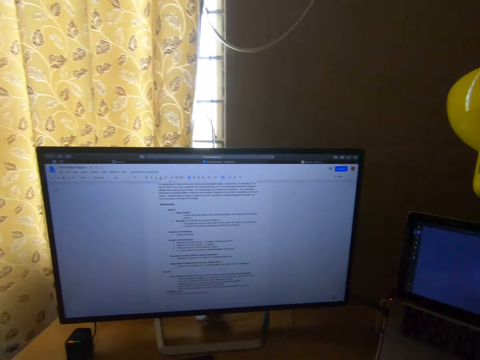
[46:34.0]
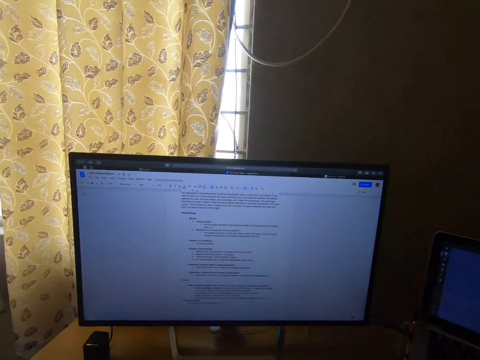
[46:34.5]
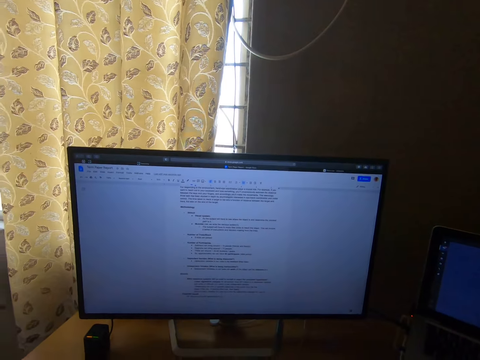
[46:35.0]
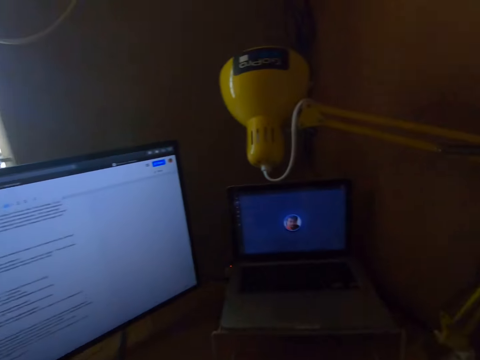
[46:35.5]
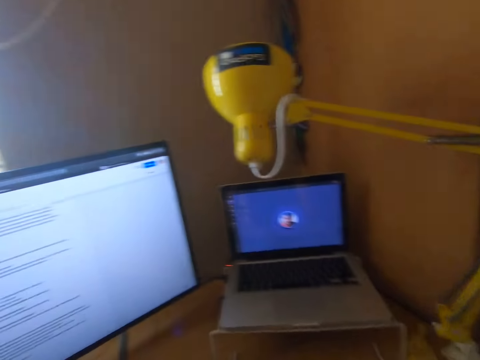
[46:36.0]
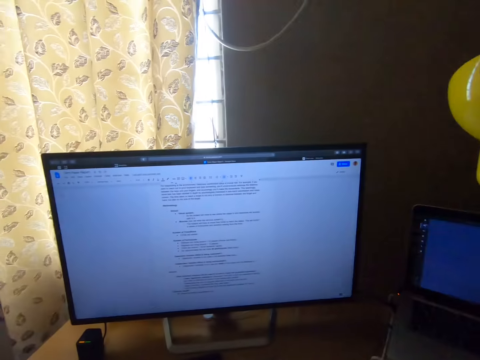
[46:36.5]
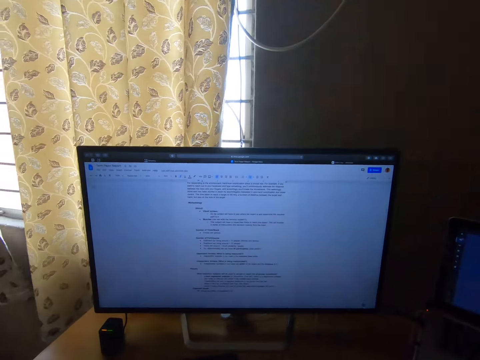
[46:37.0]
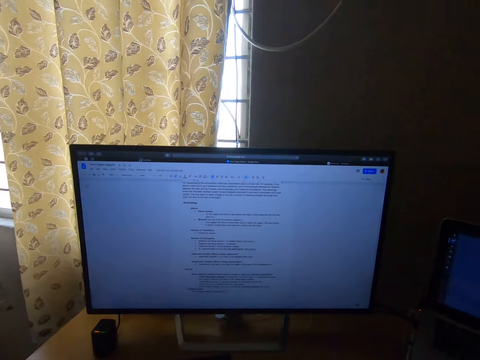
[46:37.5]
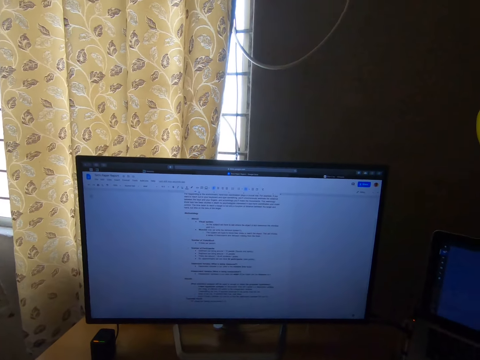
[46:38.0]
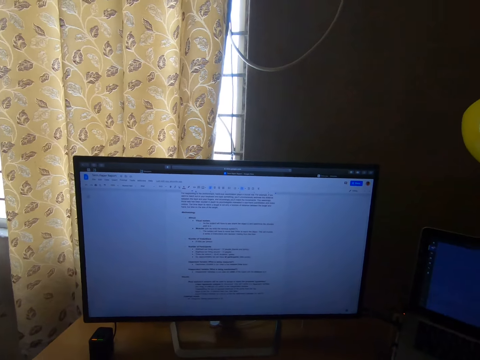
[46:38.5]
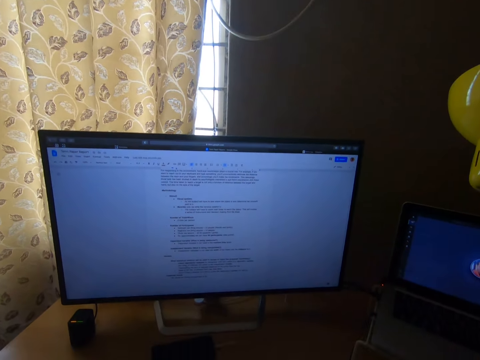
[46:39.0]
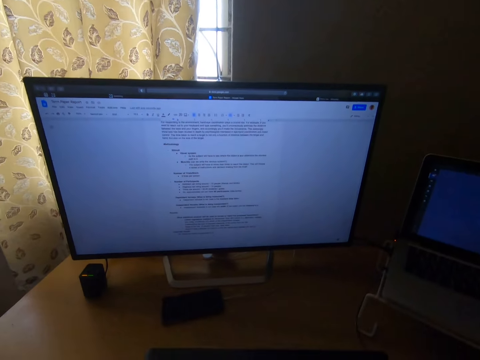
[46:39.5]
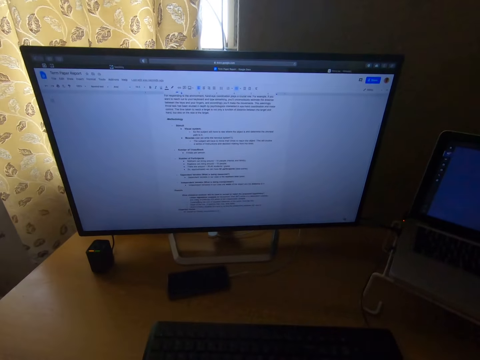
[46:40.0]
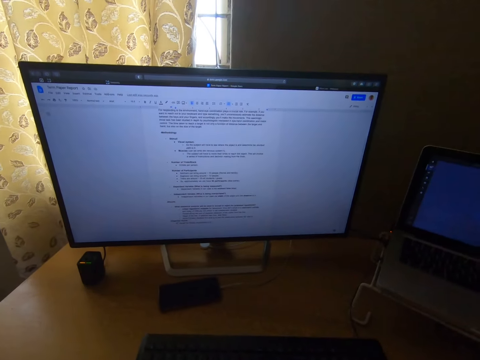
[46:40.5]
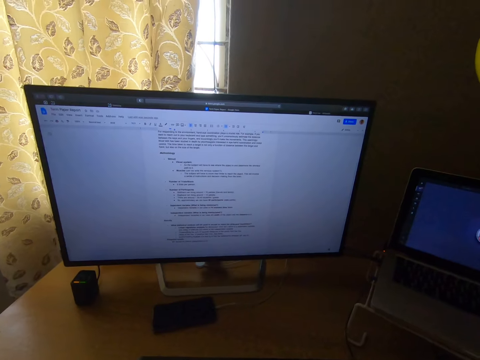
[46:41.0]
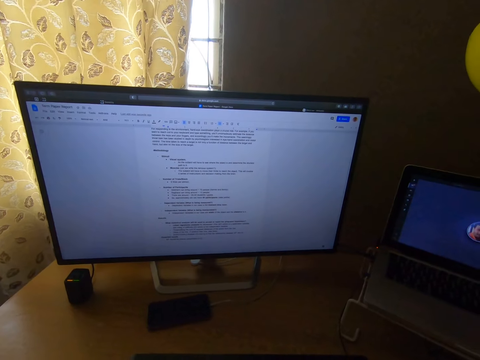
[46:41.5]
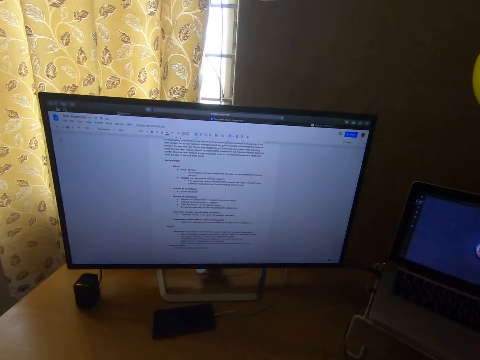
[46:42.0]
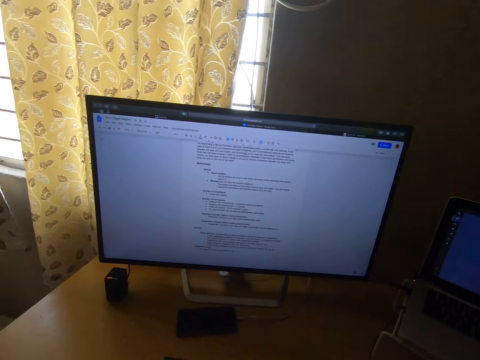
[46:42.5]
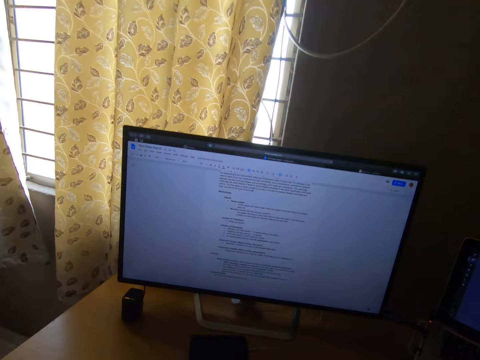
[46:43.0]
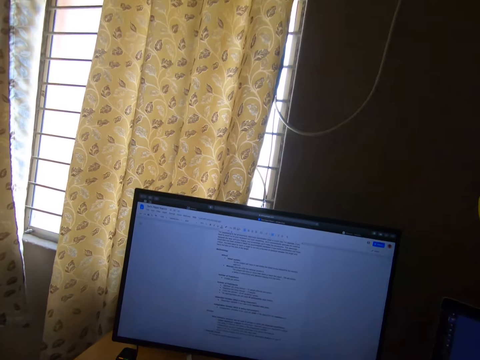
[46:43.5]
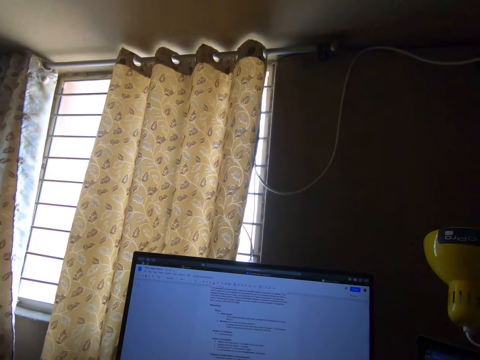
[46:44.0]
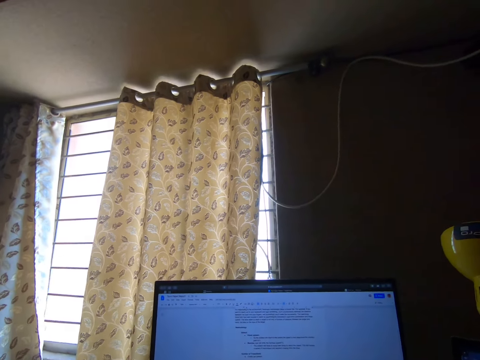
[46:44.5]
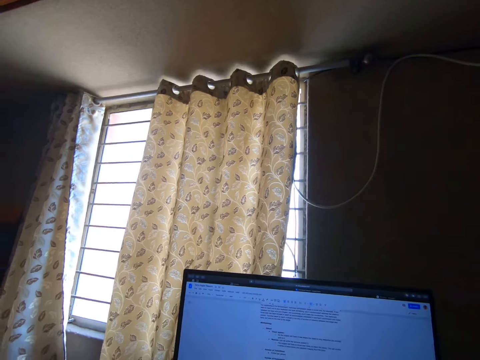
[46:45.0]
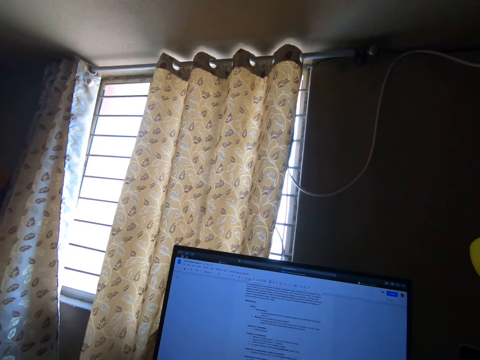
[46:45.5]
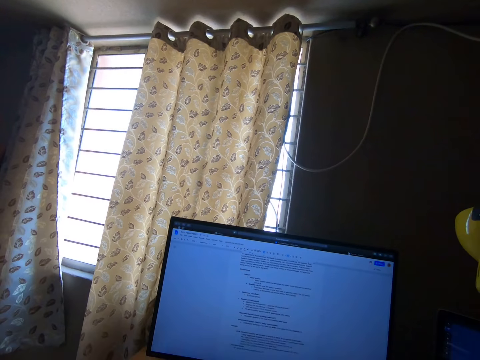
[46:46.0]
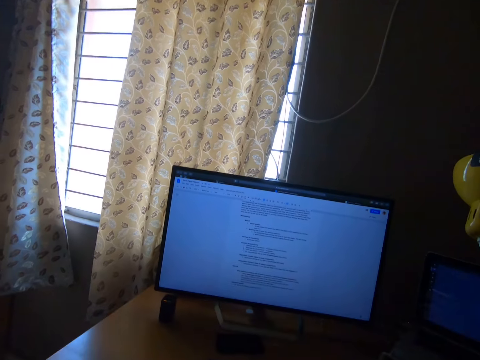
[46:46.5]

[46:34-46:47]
The camera wearer turns the head left. They stare at the television. They turn the head left. They turn the head right. They stare at the television. They move the head downward. They stare at the monitor on the table. They turn the head left. They move the head up. They move the head down.

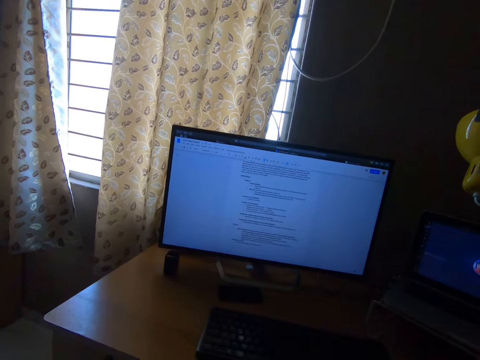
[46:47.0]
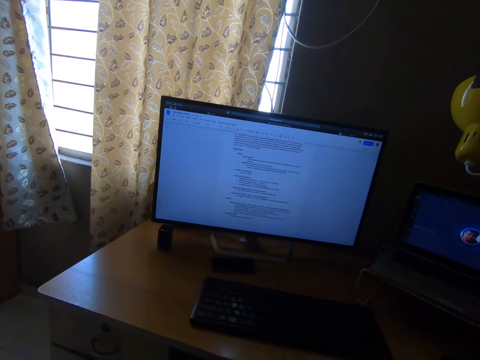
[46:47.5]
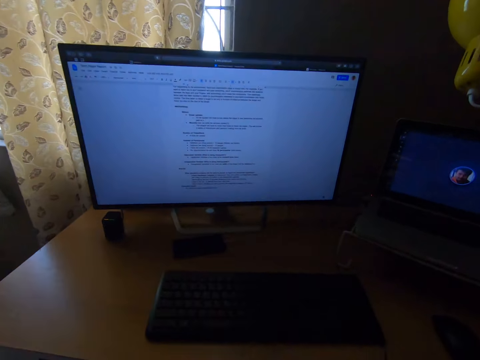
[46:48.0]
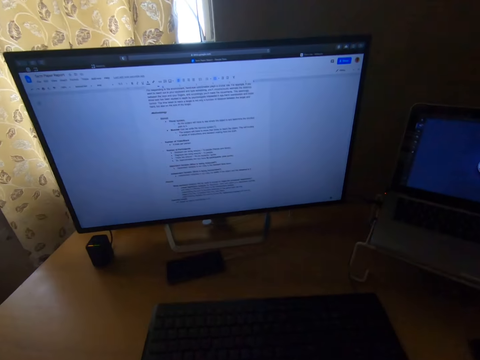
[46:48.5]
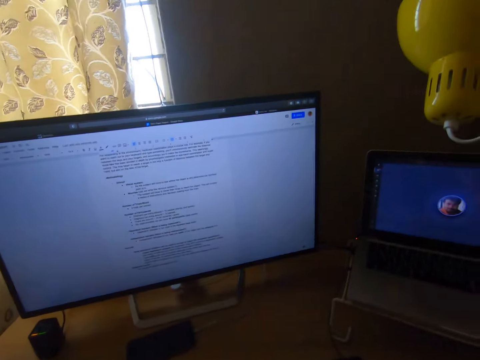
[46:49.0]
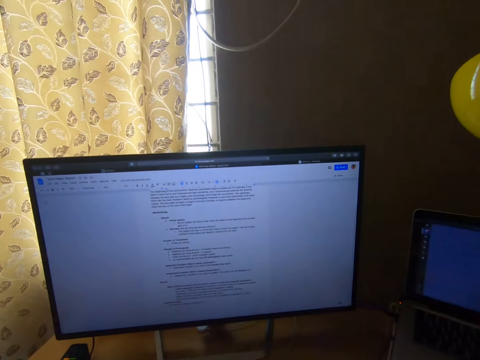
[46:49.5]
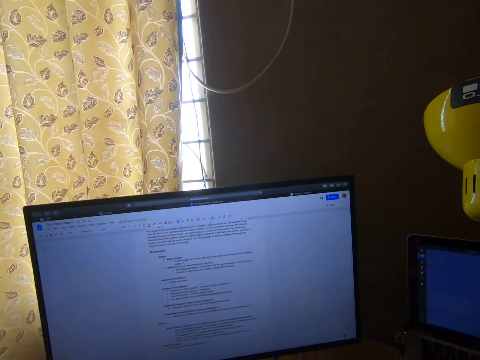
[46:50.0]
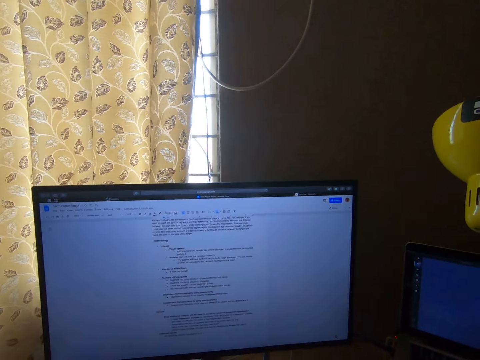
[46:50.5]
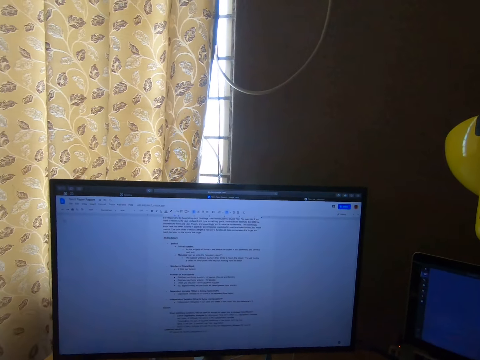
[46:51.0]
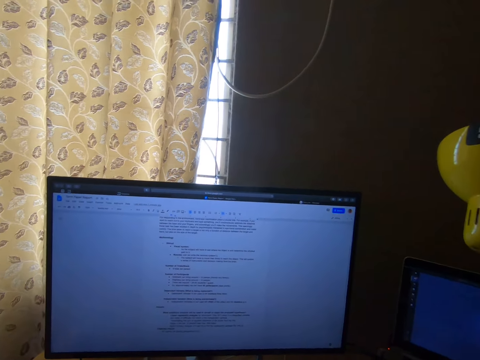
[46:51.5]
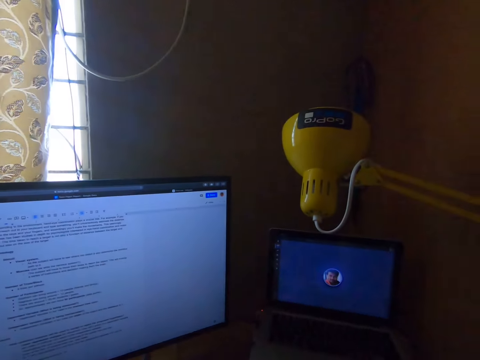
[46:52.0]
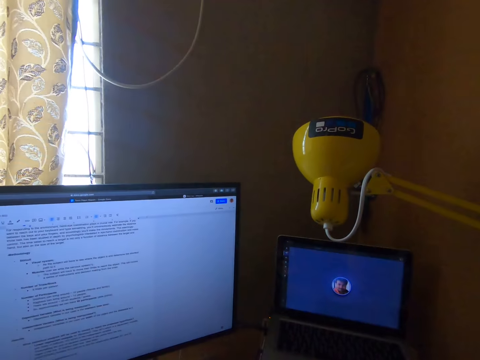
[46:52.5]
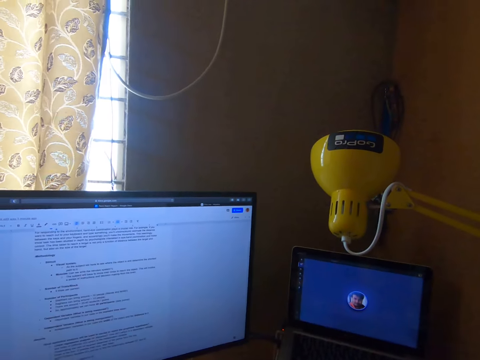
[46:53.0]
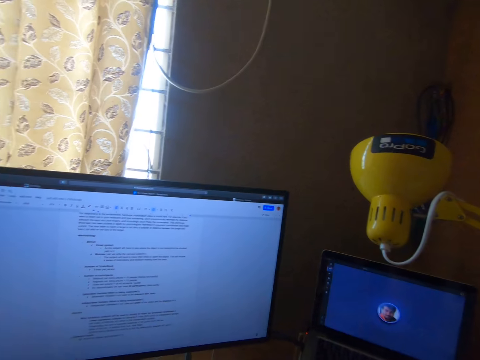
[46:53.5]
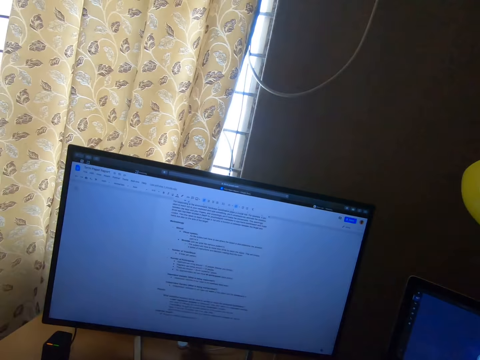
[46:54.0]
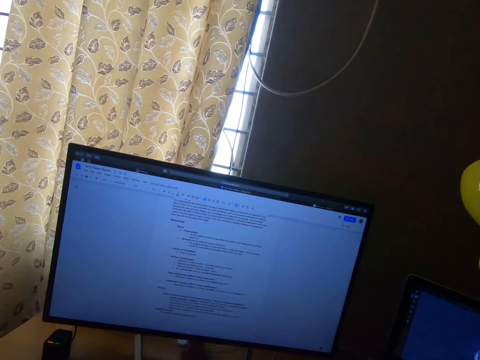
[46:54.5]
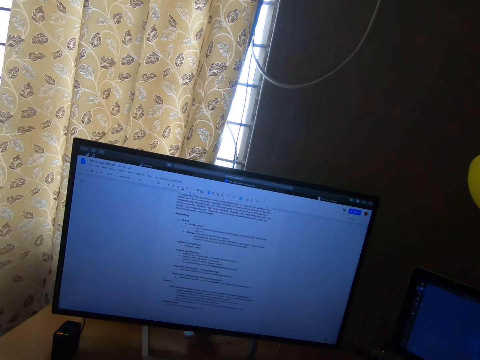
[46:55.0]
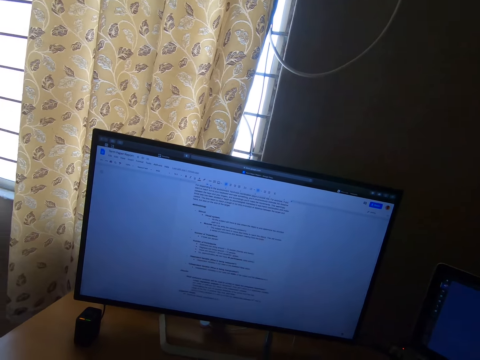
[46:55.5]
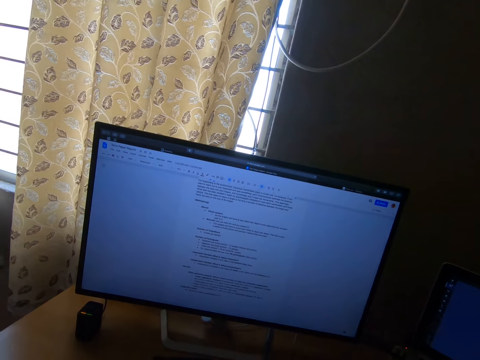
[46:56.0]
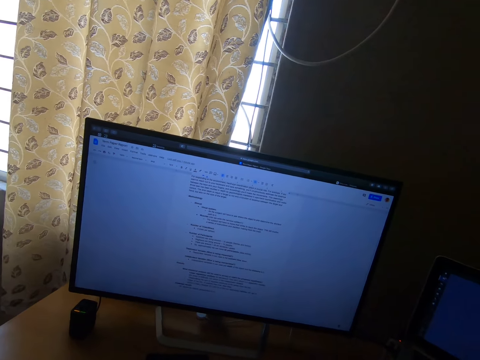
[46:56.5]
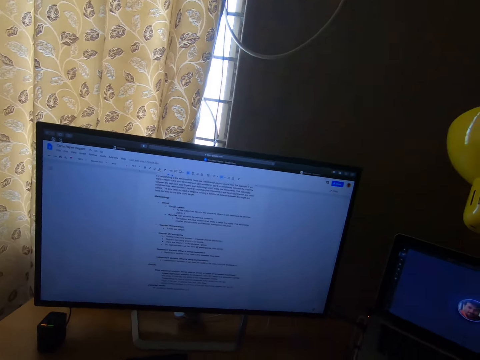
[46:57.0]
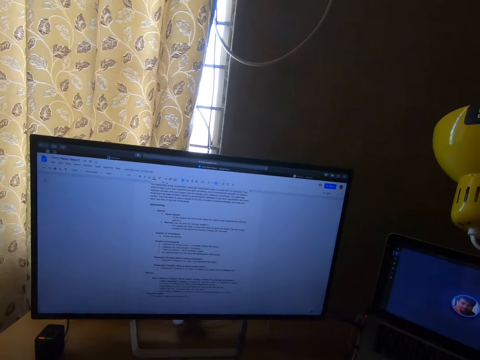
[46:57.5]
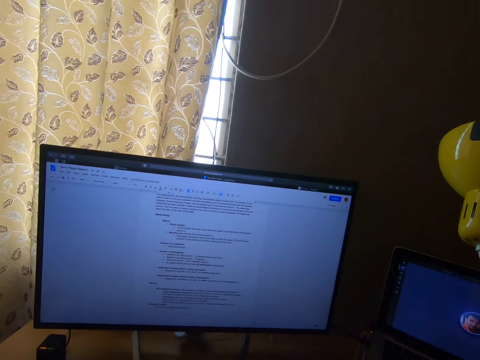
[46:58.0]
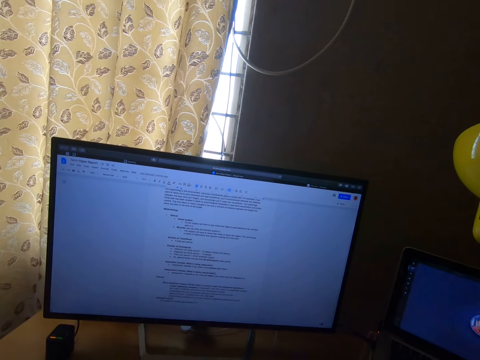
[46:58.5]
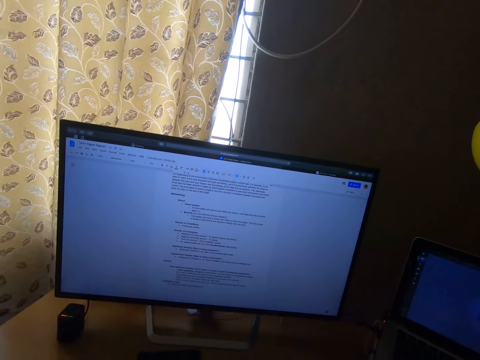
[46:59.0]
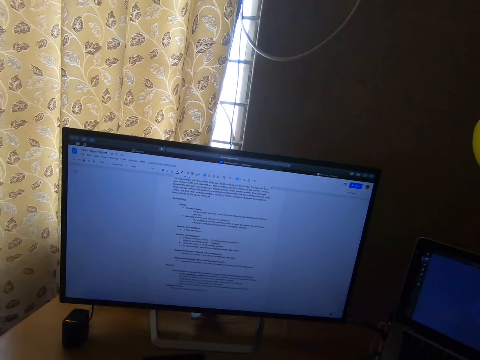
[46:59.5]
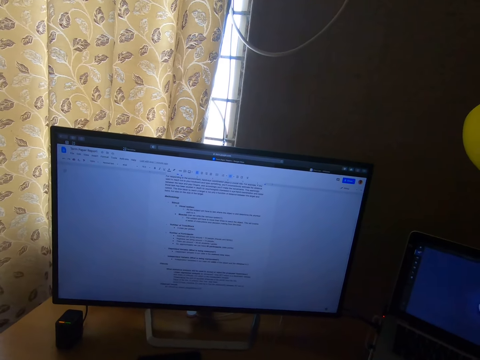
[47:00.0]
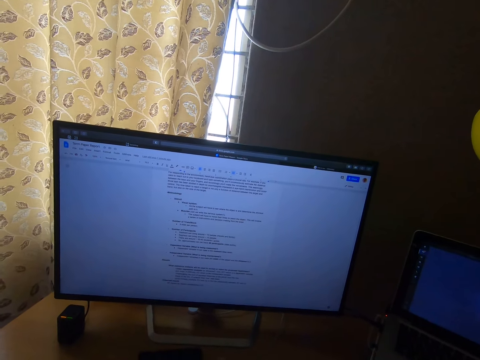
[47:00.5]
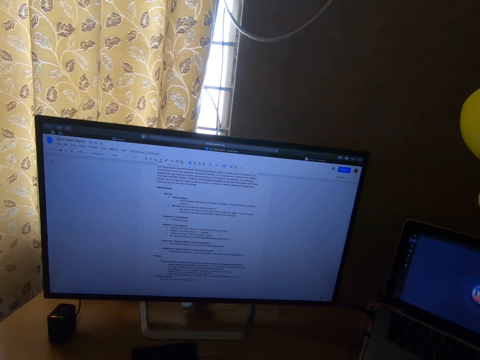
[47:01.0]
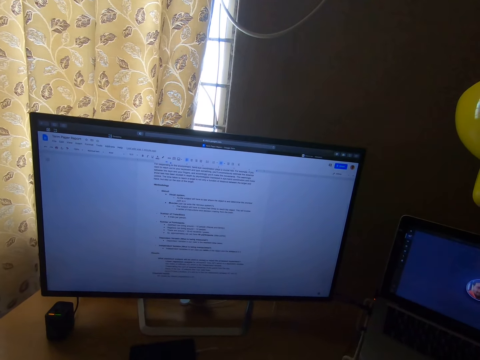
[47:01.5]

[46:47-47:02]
The camera wearer stares at the television. They move the head right. They stare at the laptop. They turn the head left. They stare at the television.
